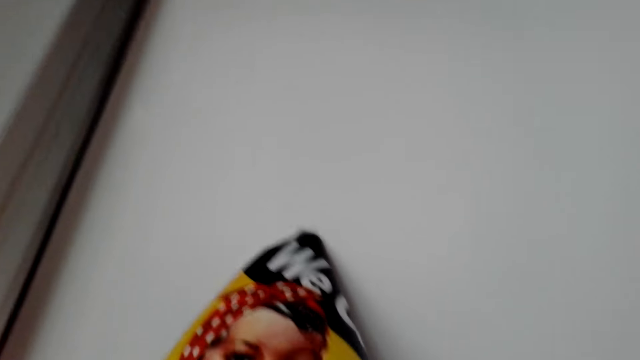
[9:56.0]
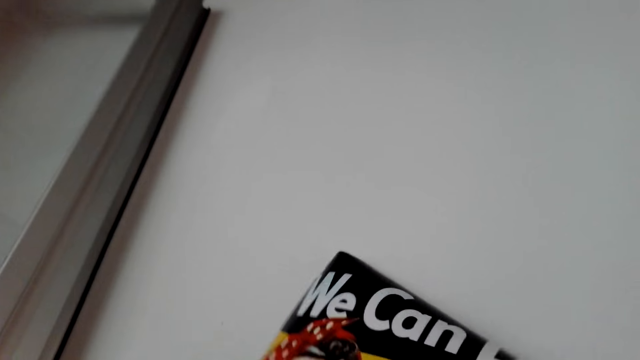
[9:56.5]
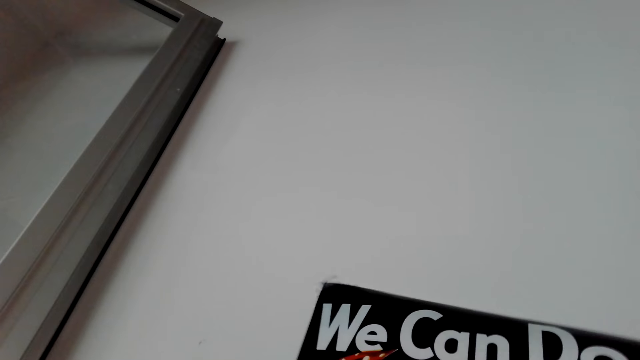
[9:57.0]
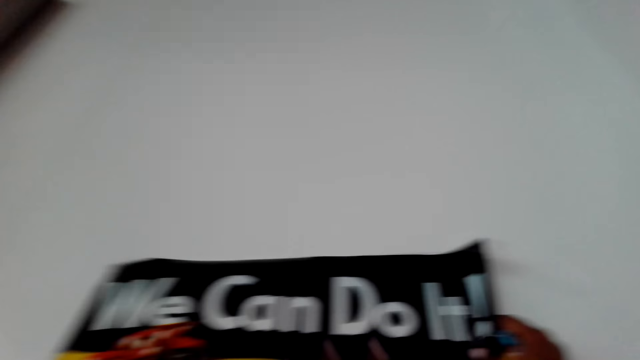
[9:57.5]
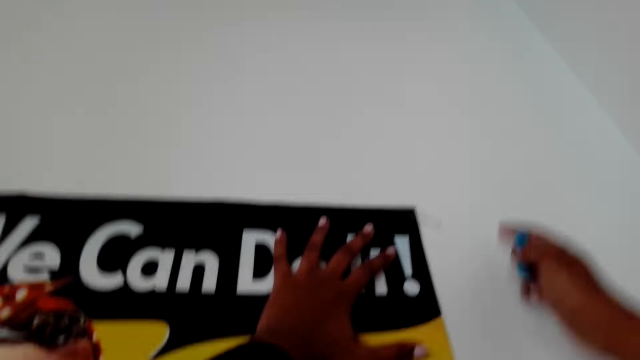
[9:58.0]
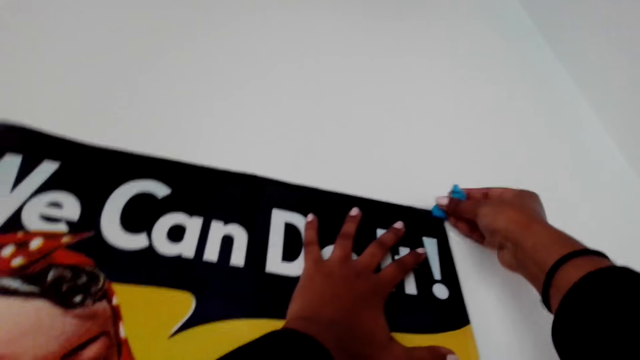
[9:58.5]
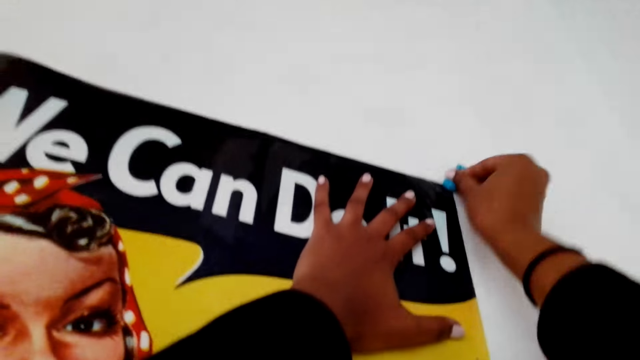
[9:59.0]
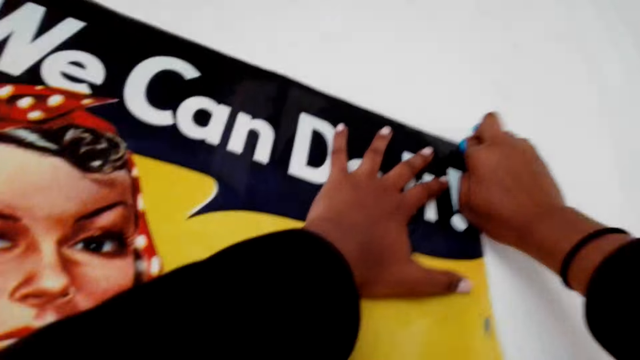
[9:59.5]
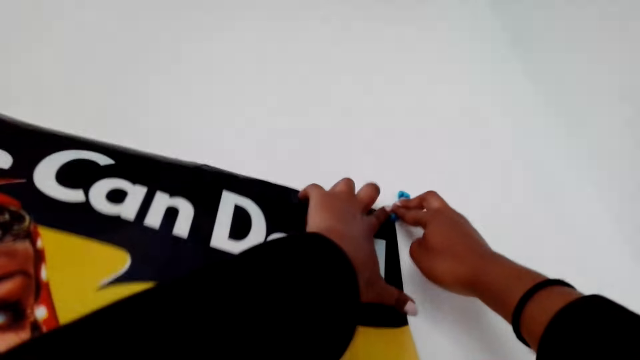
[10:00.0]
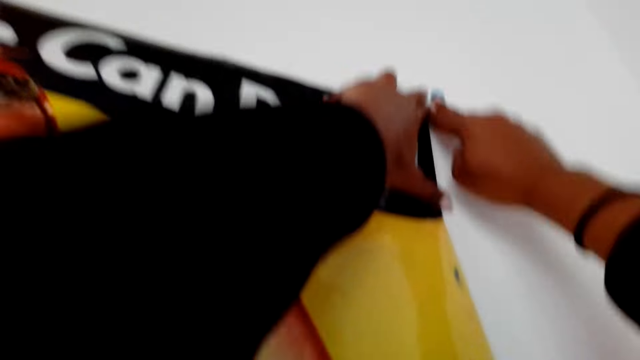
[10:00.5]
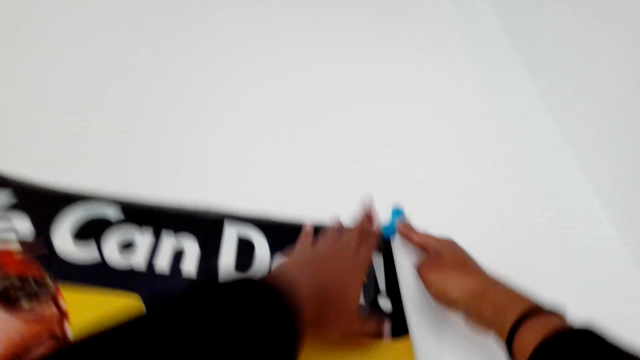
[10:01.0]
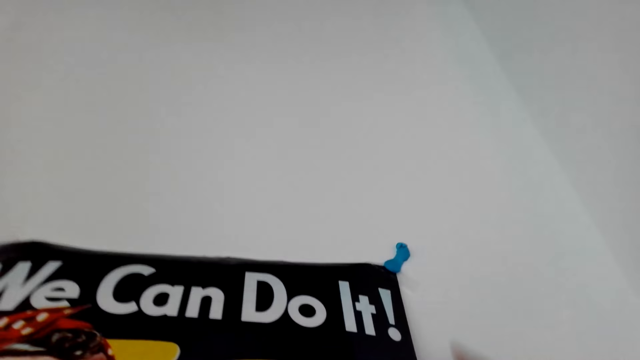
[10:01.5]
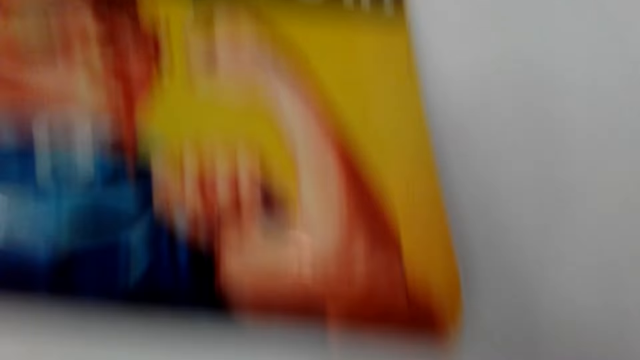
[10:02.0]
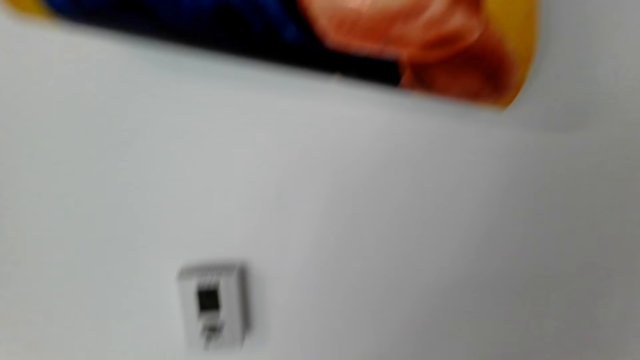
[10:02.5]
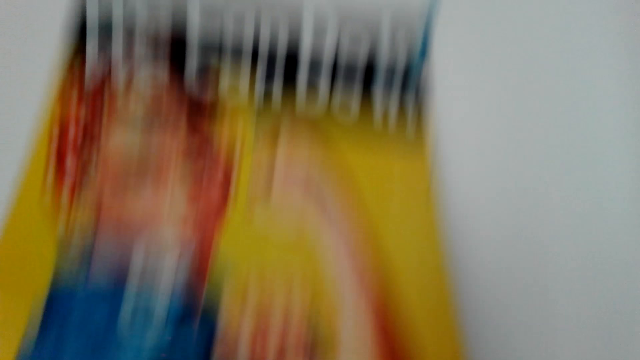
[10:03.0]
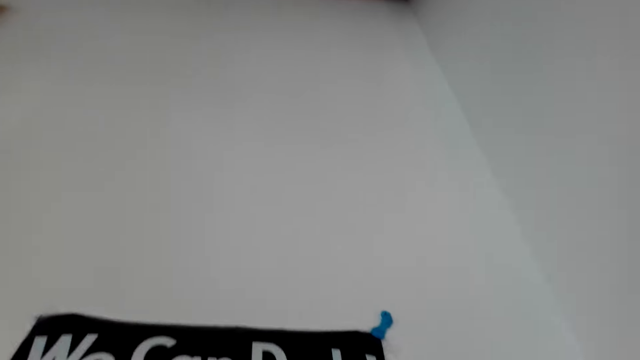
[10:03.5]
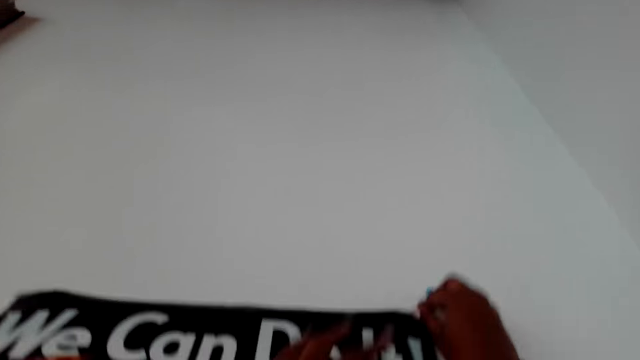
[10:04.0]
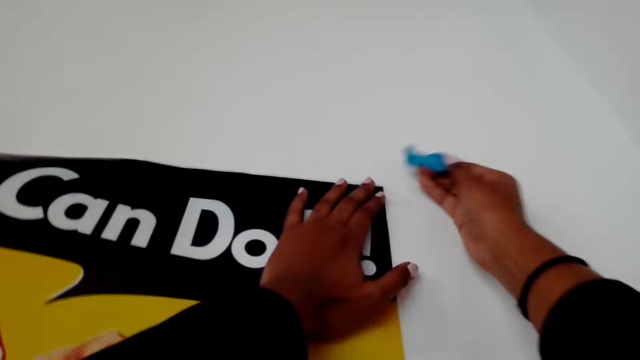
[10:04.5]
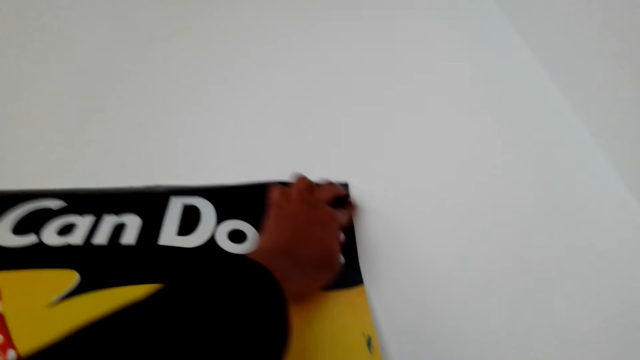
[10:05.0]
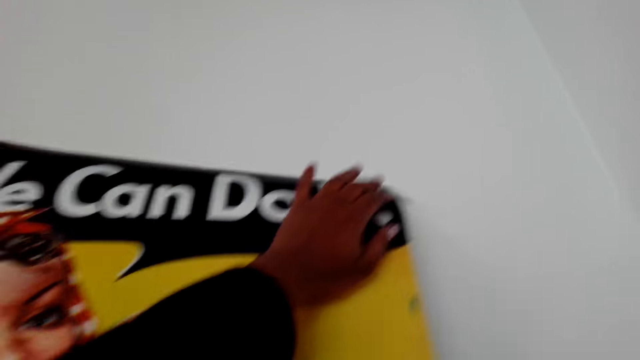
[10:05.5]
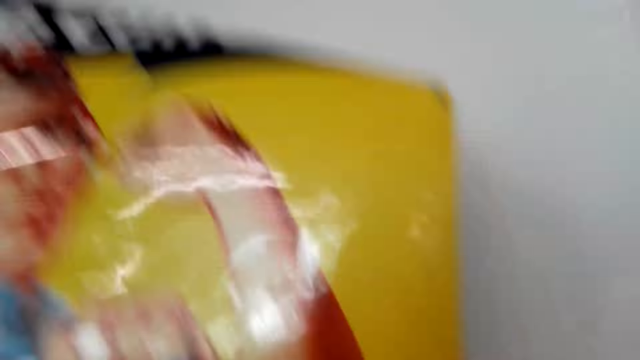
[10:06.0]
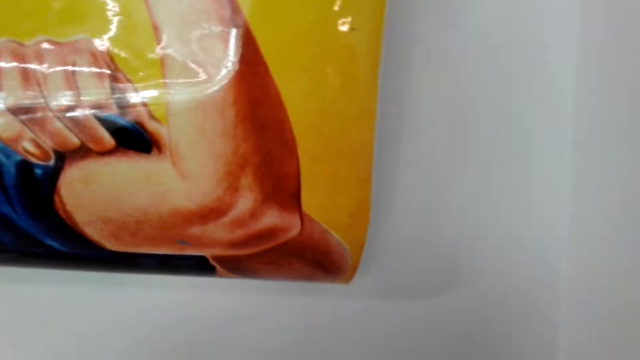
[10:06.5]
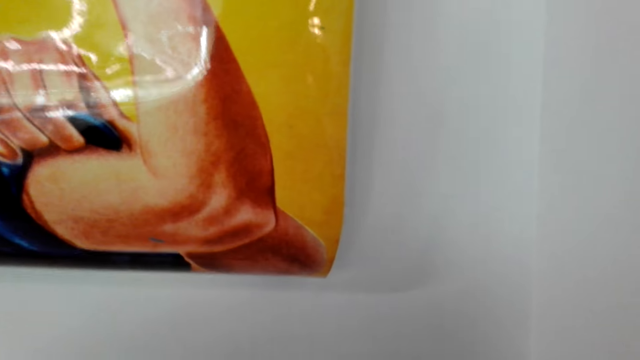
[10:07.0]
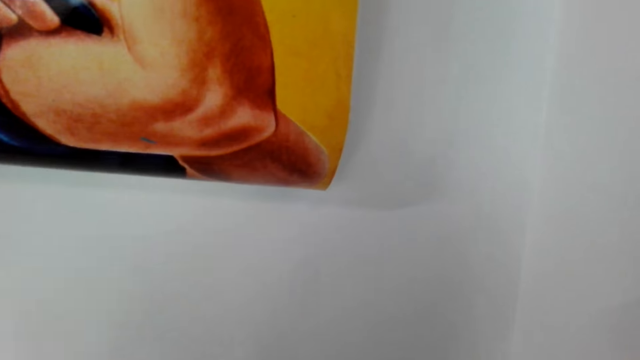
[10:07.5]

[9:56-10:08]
The camera wearer puts tape on the poster.

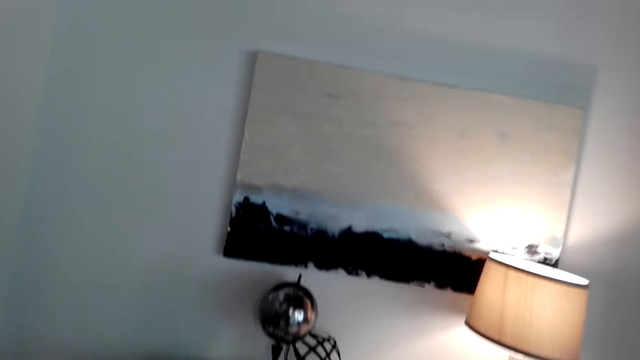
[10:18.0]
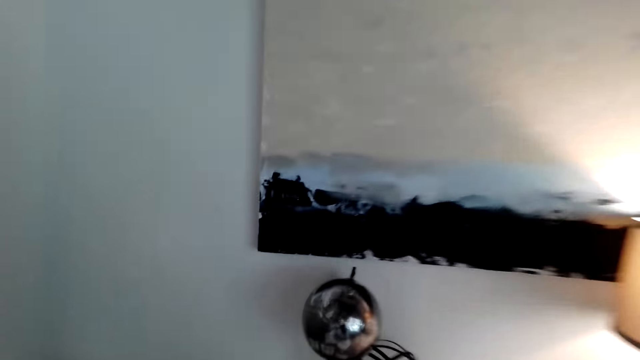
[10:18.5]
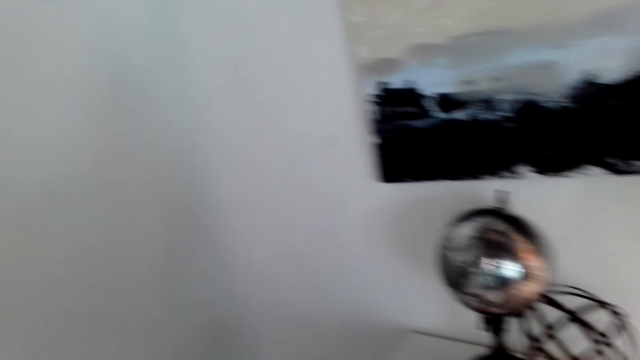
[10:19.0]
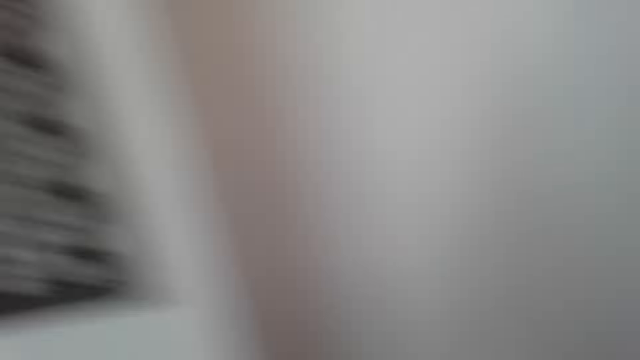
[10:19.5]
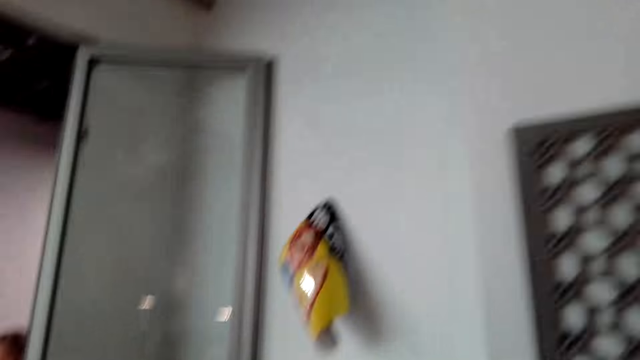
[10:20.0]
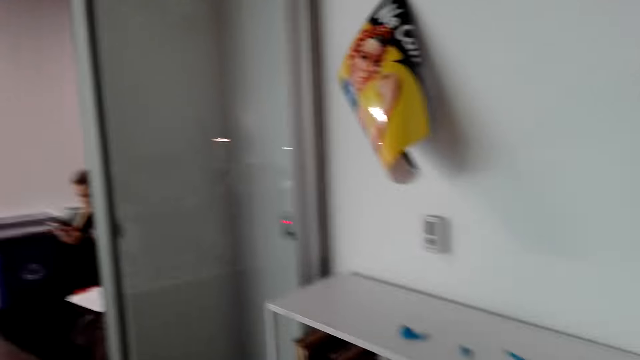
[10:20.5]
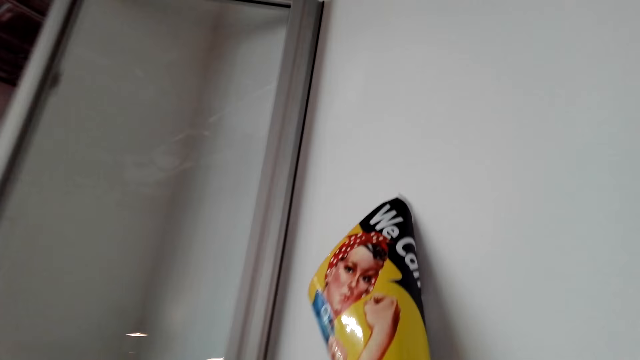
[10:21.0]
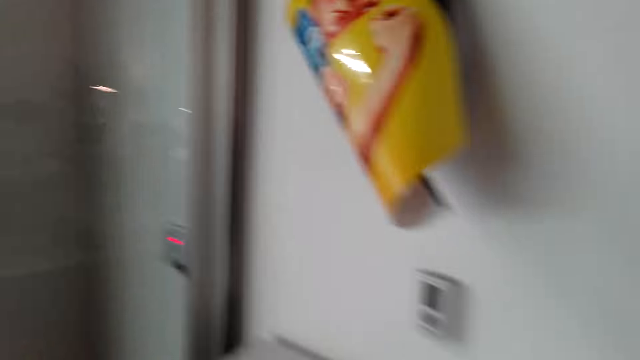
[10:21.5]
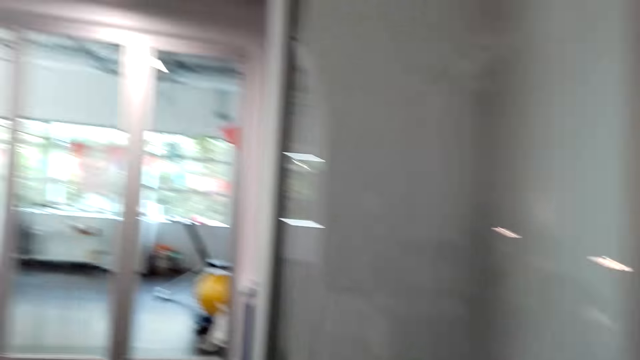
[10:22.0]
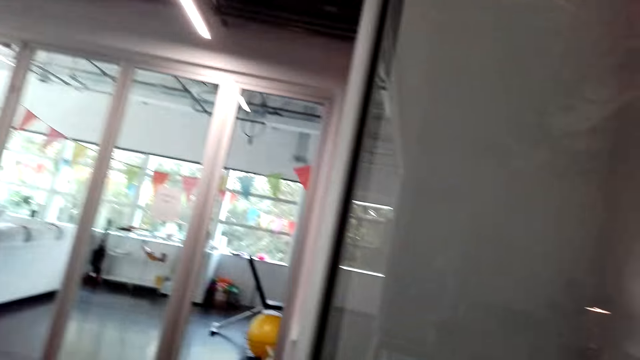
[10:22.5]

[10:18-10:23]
The camera wearer walks around the house.

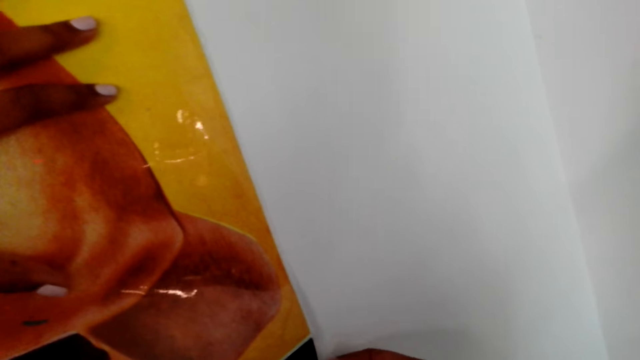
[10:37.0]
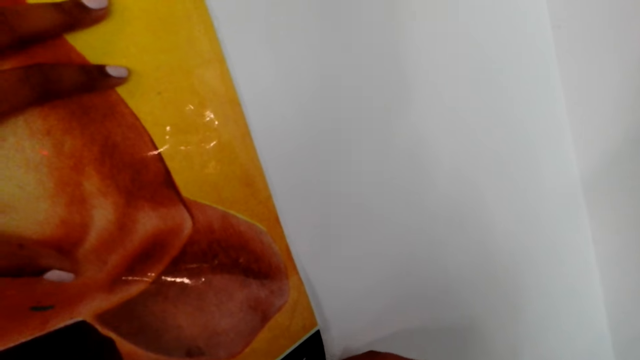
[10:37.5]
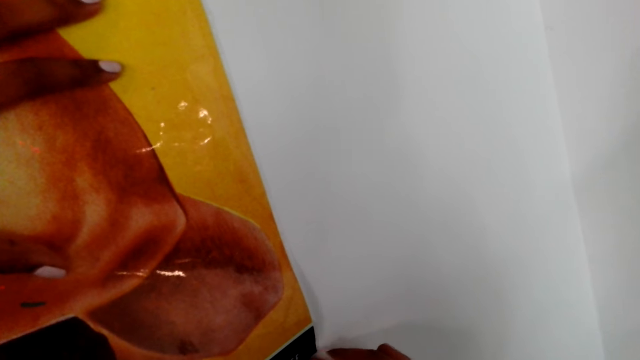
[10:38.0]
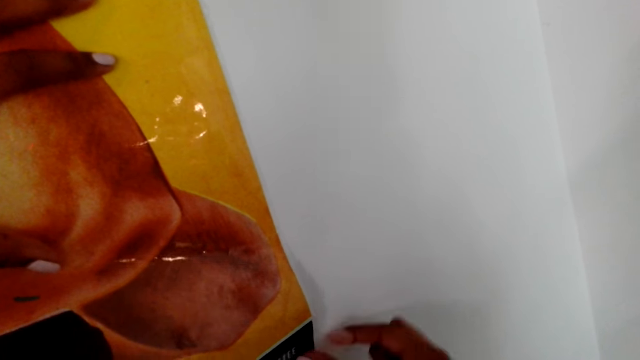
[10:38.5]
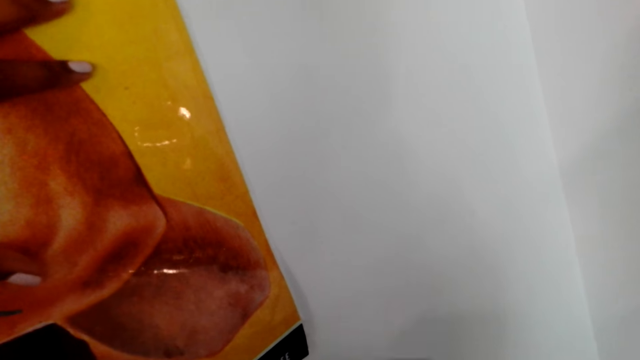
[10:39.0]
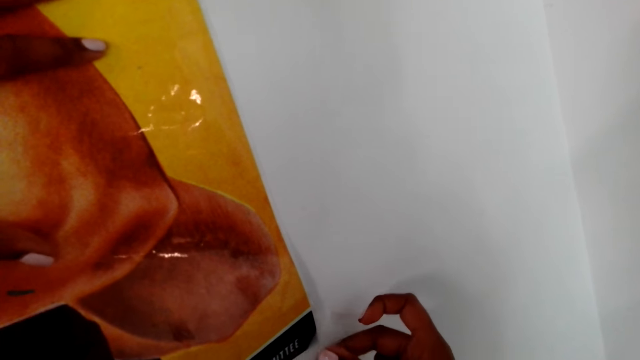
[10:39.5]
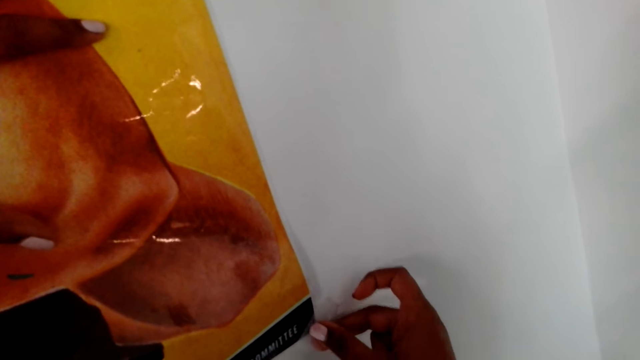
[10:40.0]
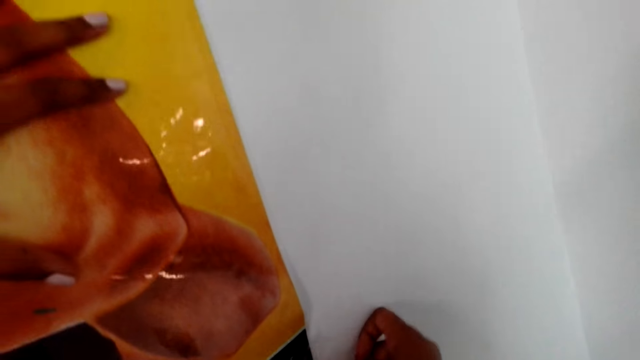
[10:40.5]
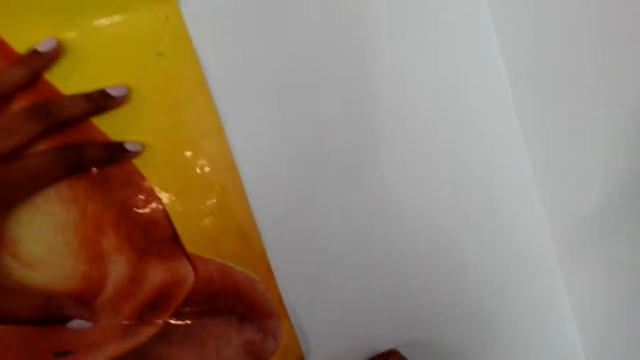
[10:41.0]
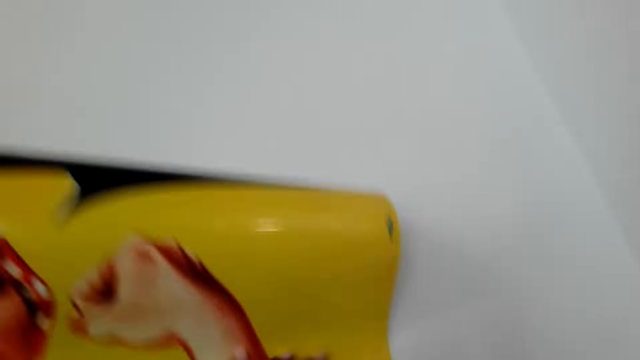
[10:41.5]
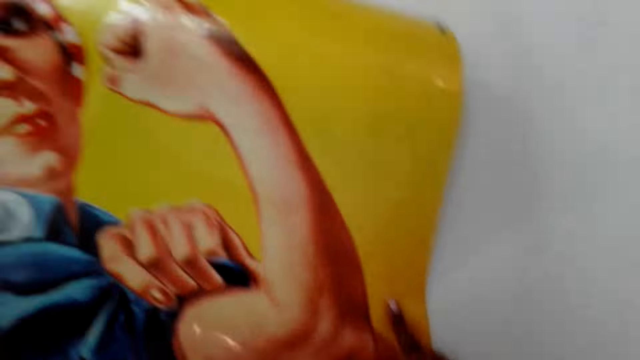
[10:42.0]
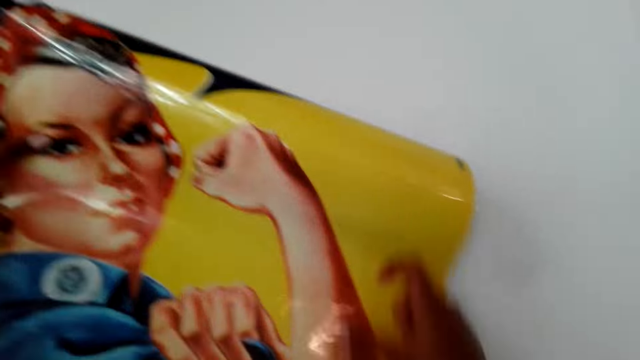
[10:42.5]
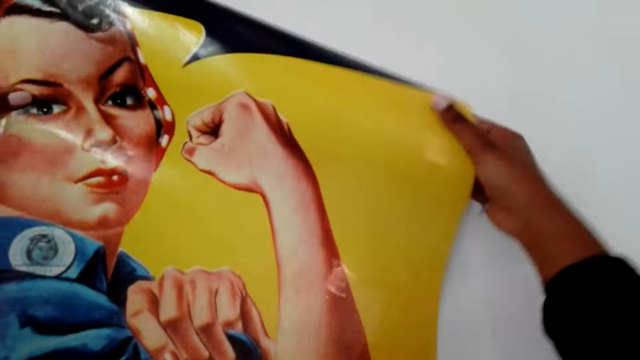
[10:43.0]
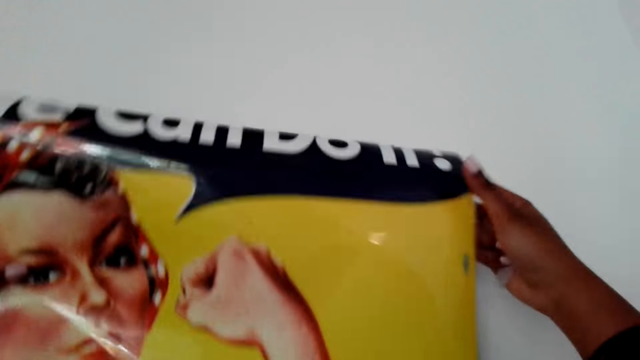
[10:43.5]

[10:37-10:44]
The camera wearer puts tape on the poster.
